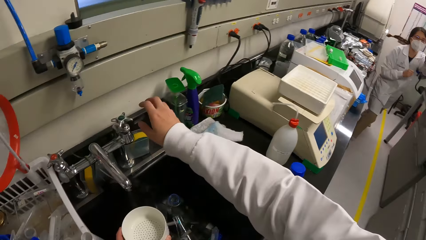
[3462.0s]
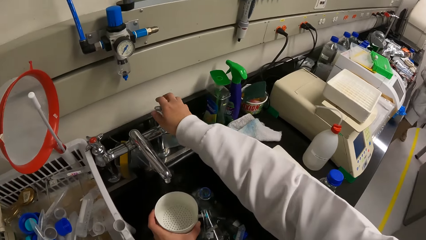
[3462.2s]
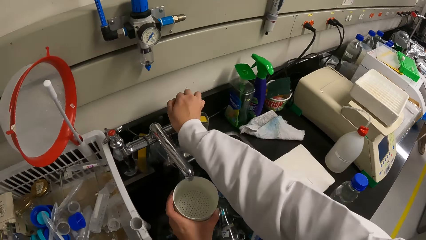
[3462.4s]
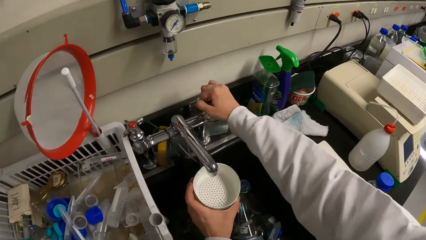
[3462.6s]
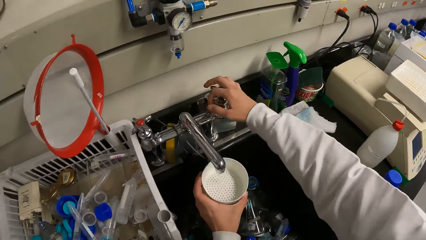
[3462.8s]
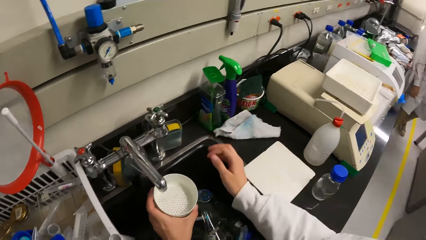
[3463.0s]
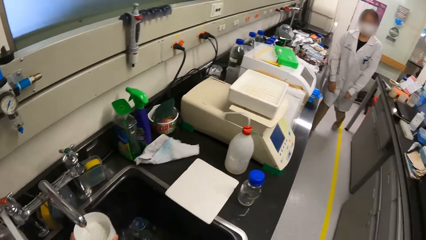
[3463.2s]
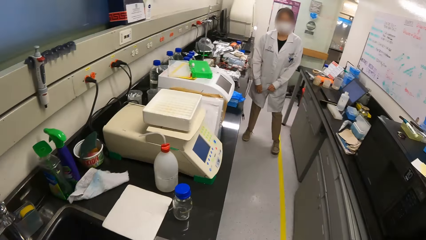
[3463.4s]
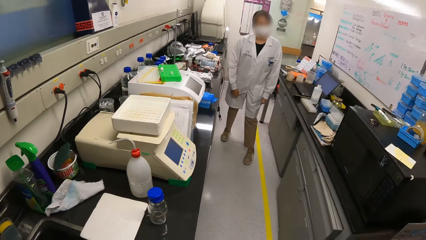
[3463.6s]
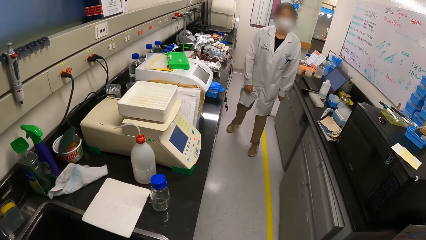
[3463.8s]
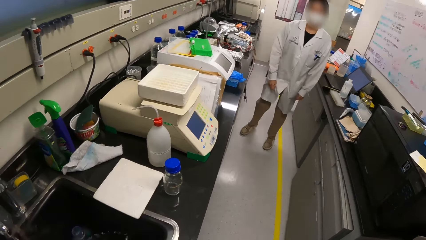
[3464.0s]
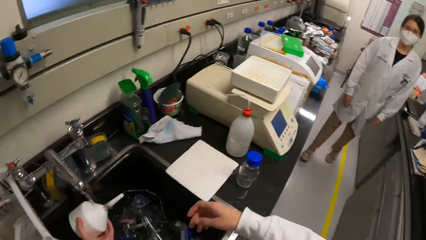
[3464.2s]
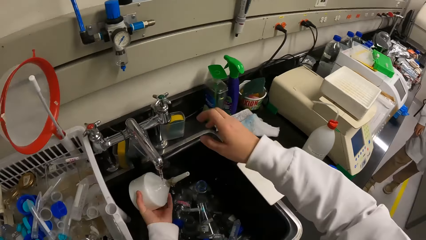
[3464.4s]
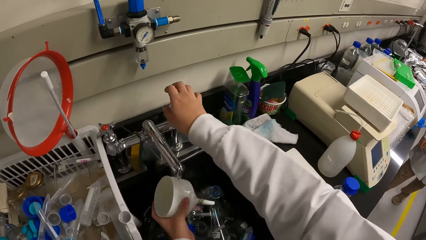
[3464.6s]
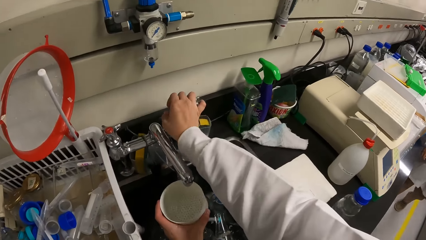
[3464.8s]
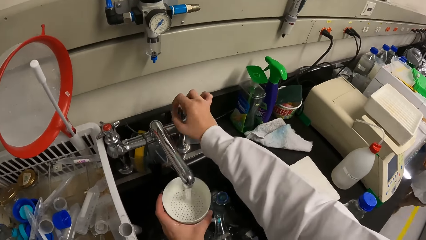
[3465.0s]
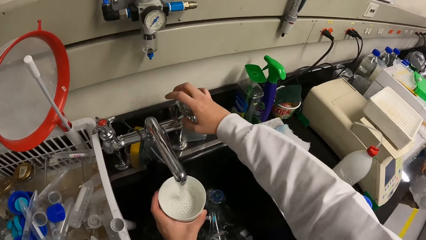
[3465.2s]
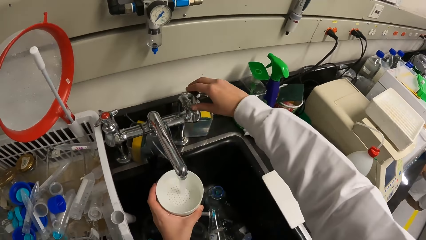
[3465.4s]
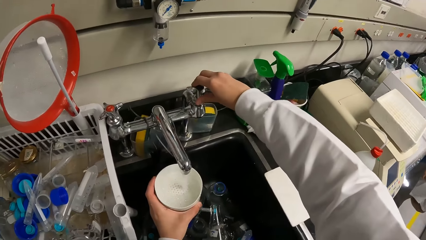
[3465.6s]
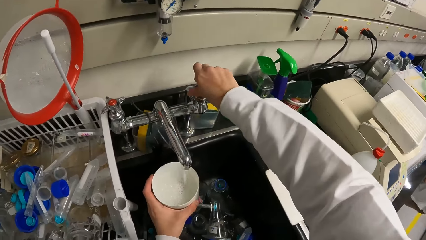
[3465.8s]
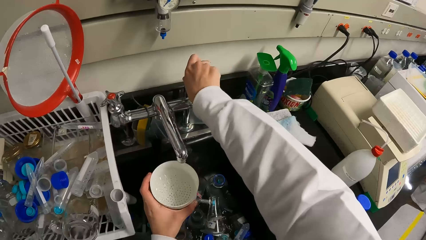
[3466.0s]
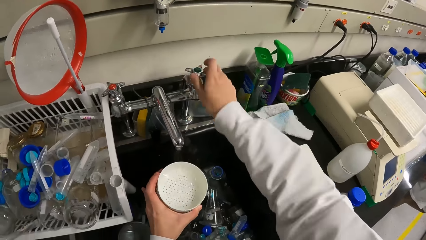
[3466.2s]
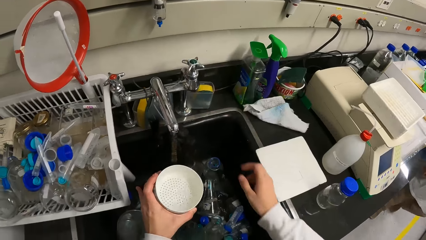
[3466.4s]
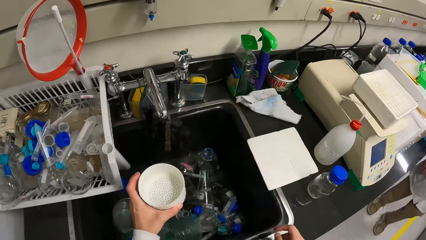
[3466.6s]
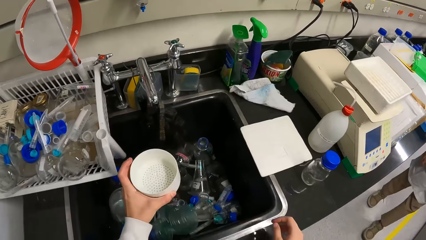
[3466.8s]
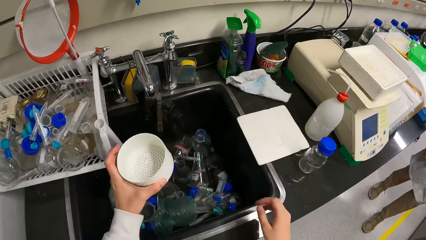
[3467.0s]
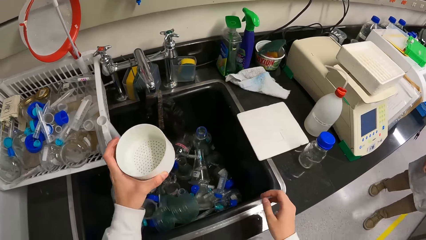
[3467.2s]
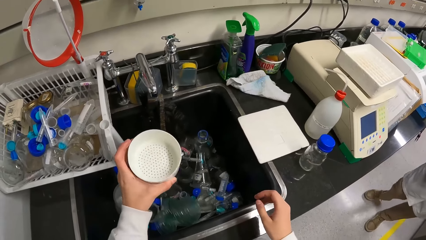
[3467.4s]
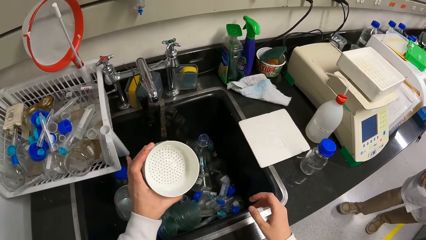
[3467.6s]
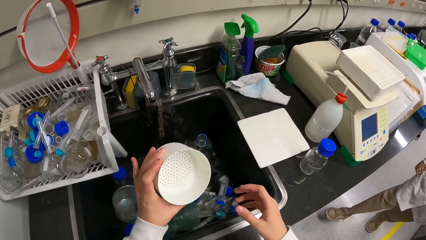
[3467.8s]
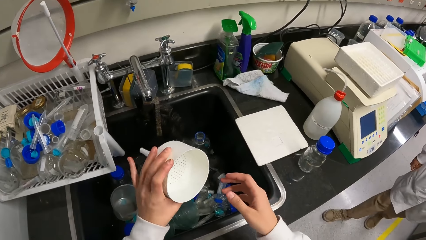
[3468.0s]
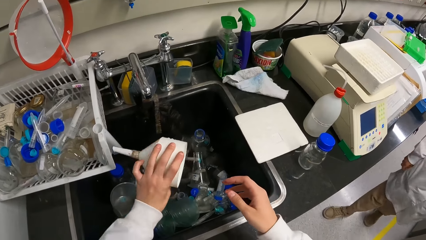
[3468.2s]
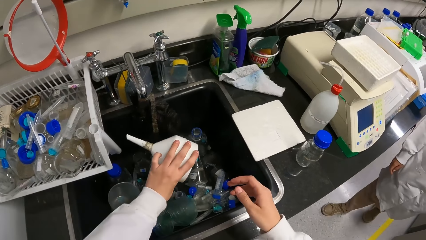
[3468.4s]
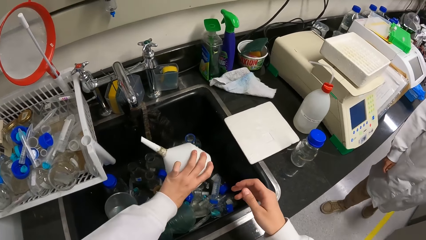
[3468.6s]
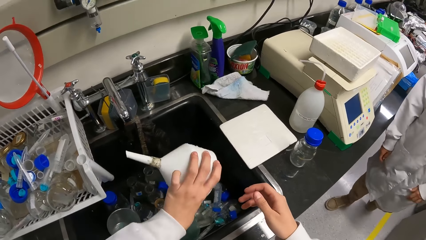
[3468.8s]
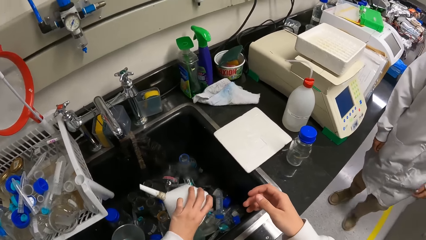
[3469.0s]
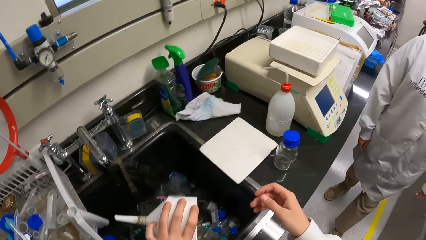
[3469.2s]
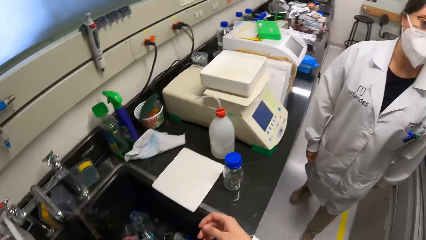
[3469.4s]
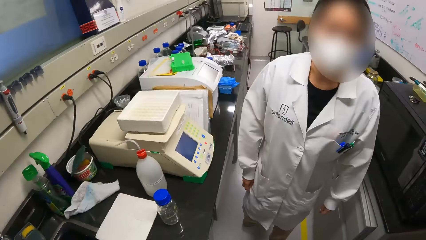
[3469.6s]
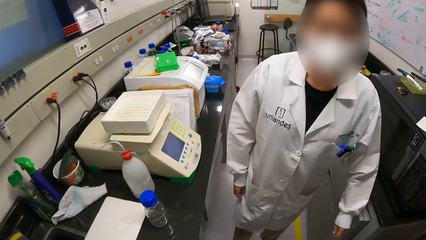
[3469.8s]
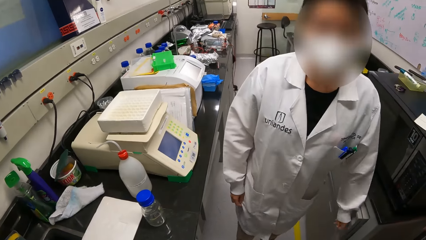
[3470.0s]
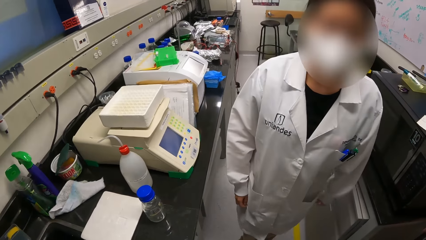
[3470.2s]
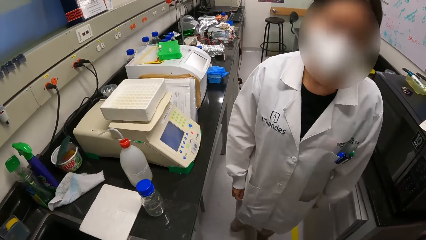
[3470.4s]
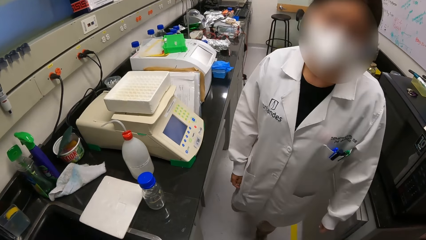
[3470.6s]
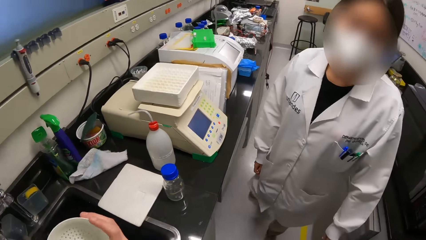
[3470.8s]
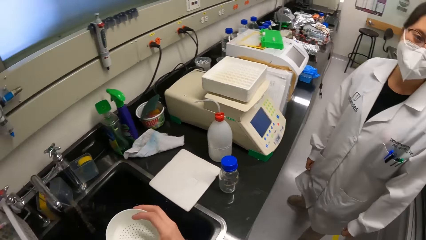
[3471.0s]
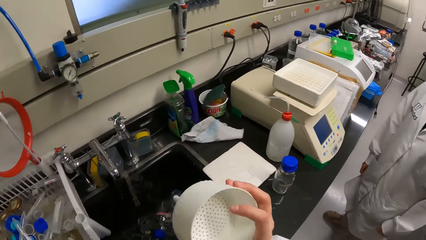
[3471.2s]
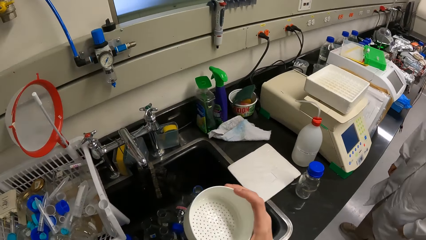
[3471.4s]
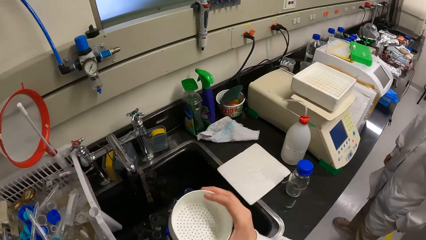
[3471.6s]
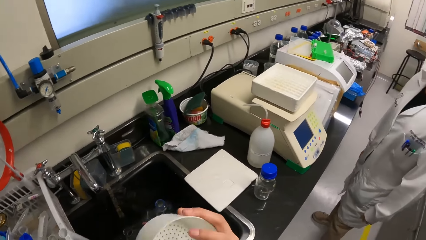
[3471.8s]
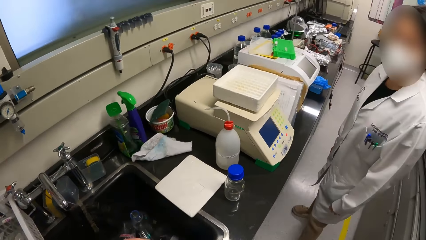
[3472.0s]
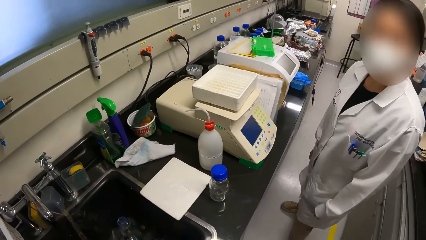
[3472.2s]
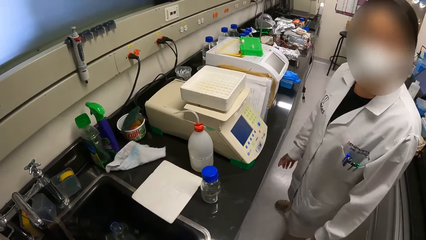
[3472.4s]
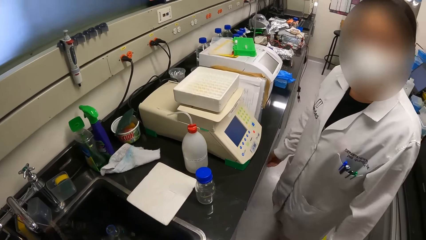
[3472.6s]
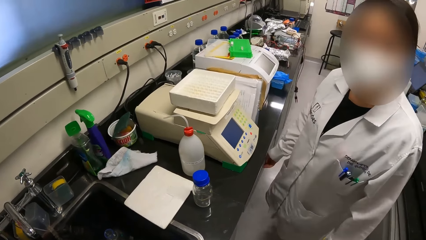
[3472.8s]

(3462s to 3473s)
The camera wearer looks at a woman. The woman dances. The camera wearer opens a tap. They look at the woman. They rinse a funnel. They open the tap. They pour water. They interact with the woman. They shake a sieve.

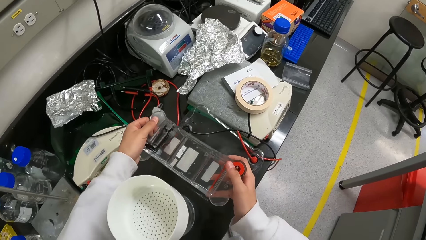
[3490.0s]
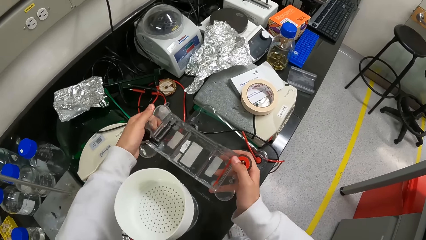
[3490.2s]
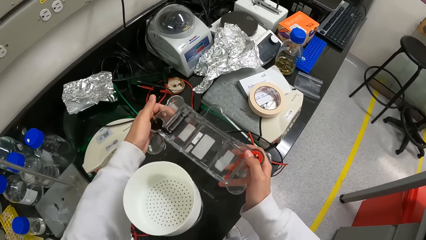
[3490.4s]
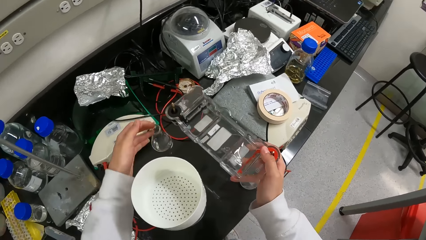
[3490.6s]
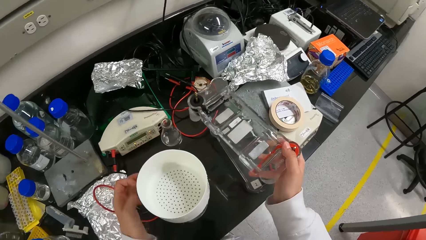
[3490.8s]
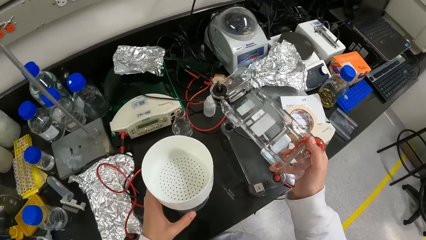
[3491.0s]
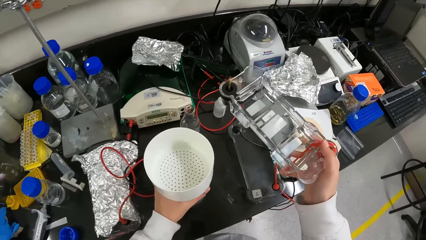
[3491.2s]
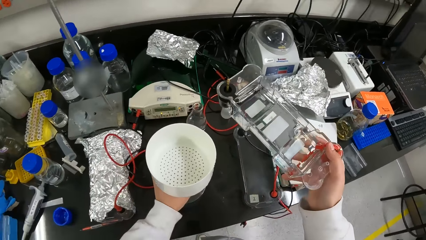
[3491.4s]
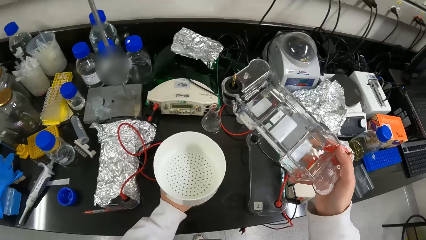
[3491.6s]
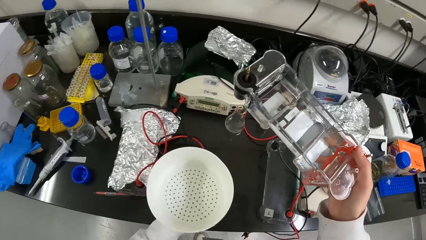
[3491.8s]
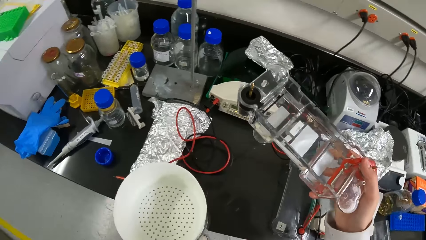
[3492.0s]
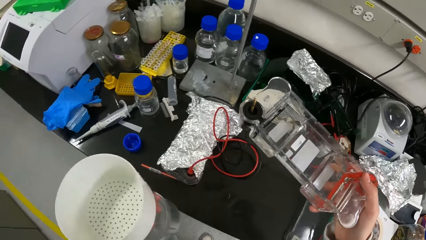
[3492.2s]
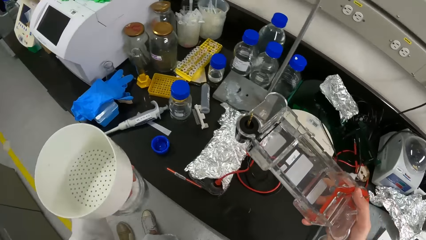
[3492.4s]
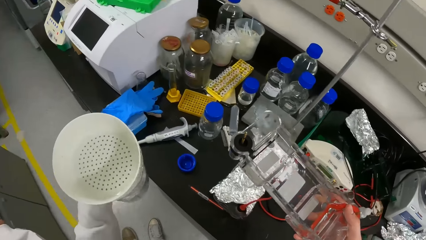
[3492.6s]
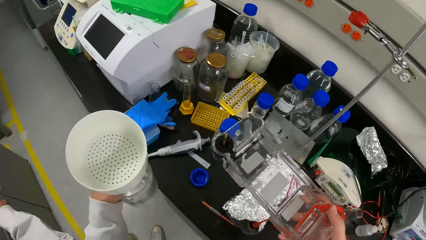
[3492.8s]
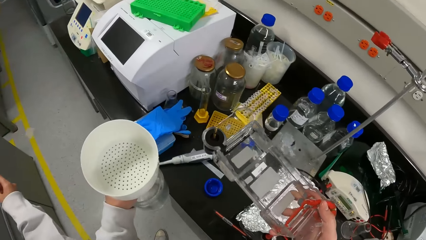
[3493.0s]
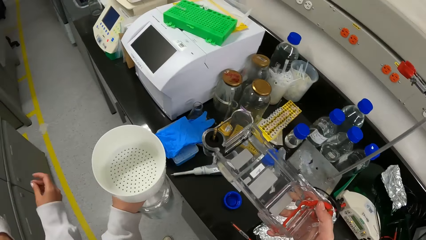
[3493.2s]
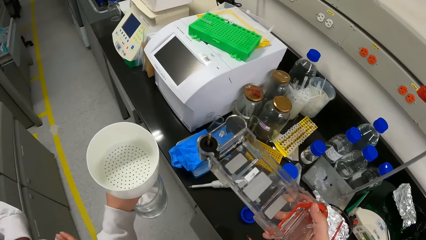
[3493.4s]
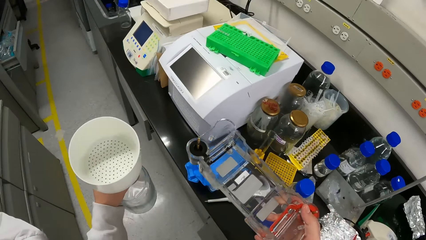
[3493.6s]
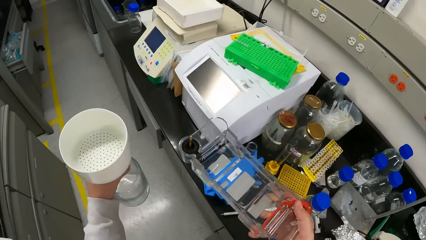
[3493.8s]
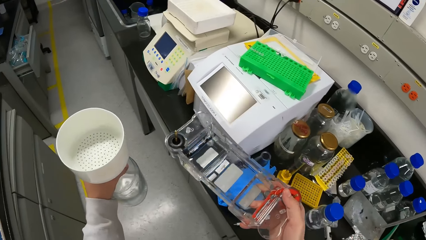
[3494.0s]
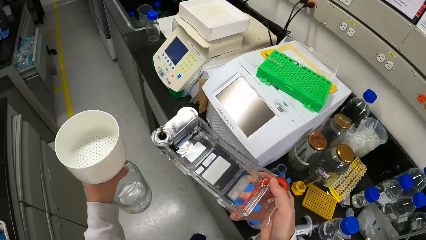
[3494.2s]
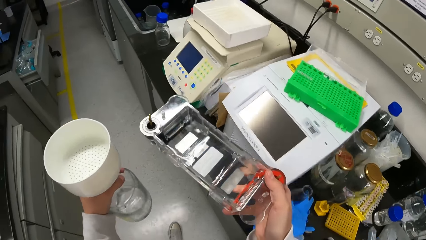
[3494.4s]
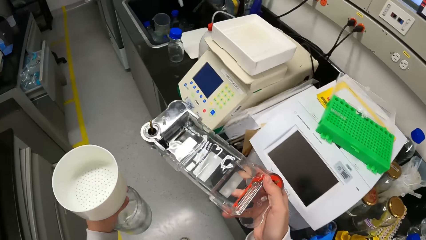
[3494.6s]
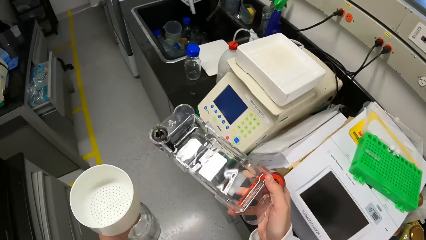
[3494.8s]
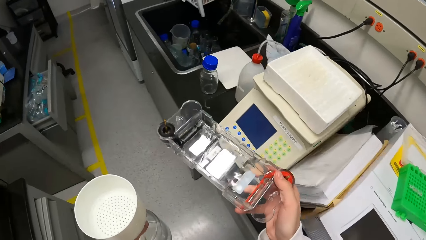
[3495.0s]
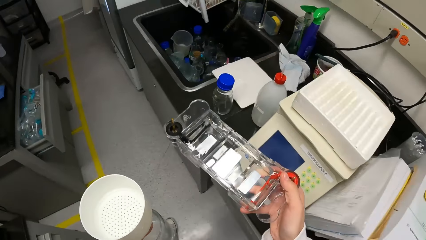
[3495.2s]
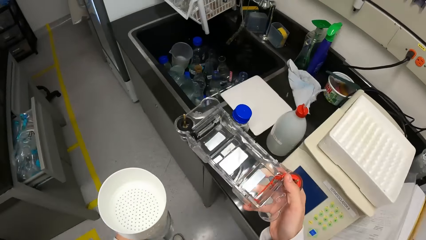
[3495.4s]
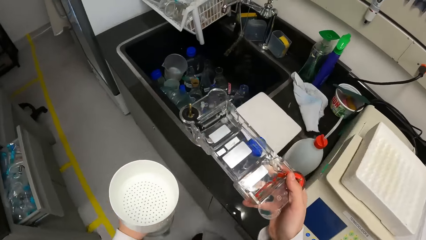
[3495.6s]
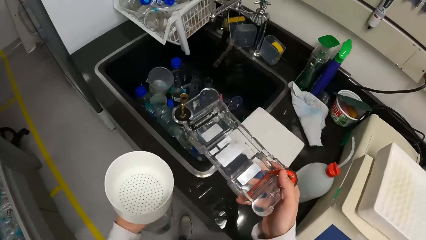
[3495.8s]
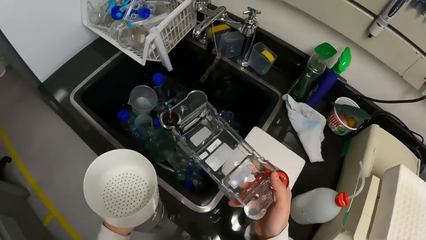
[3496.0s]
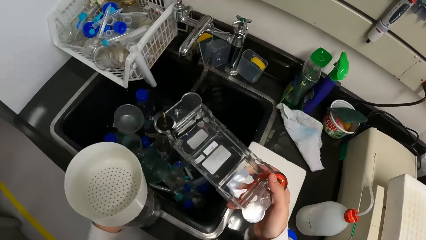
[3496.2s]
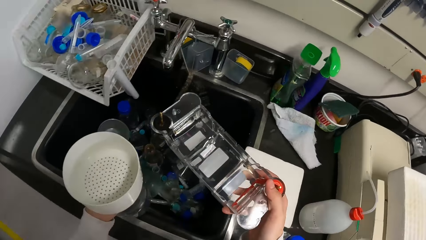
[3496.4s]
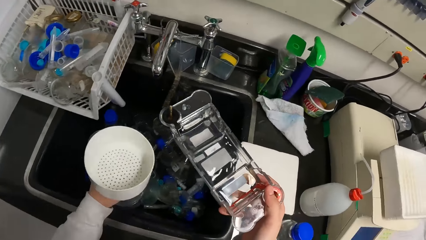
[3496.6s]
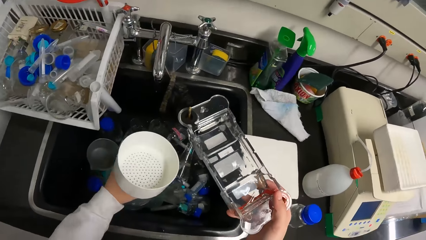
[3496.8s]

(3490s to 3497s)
The camera wearer picks up a liquid. They pick up a bottle. They walk in a laboratory.
